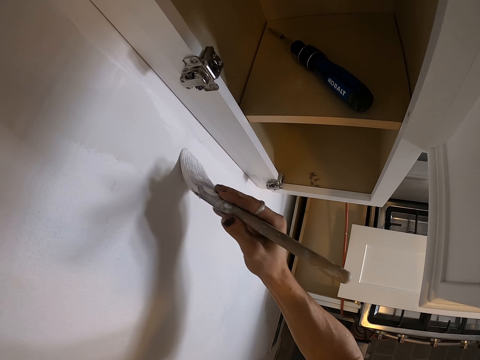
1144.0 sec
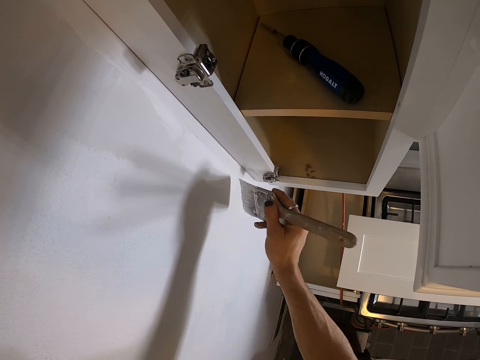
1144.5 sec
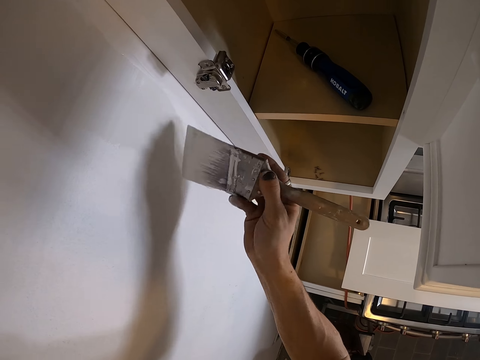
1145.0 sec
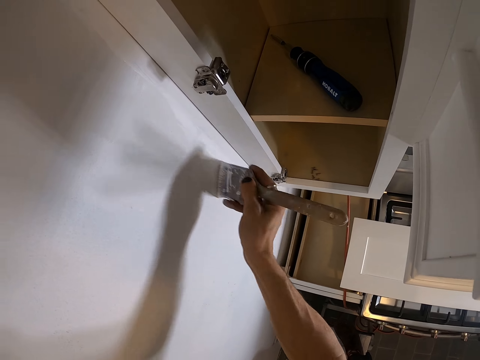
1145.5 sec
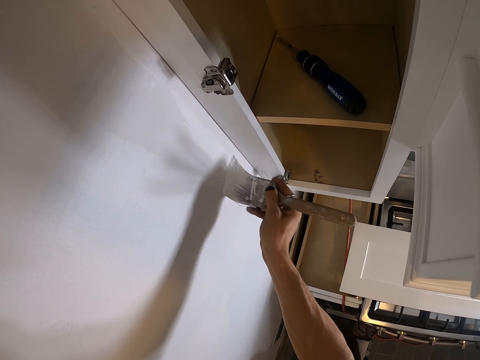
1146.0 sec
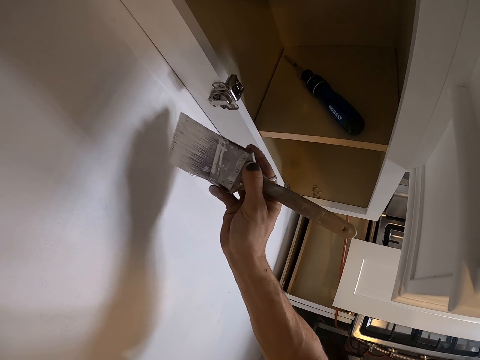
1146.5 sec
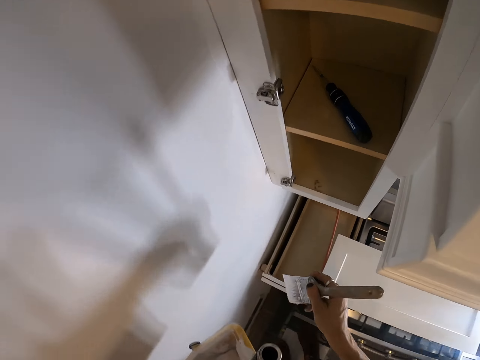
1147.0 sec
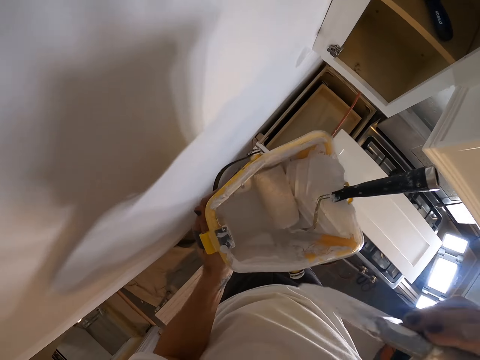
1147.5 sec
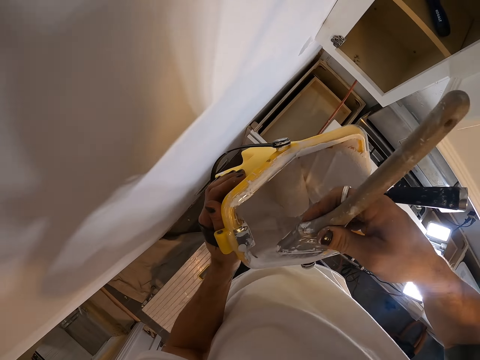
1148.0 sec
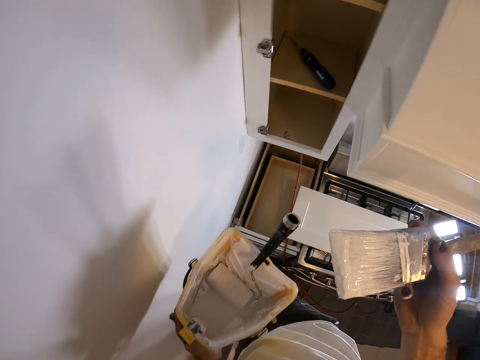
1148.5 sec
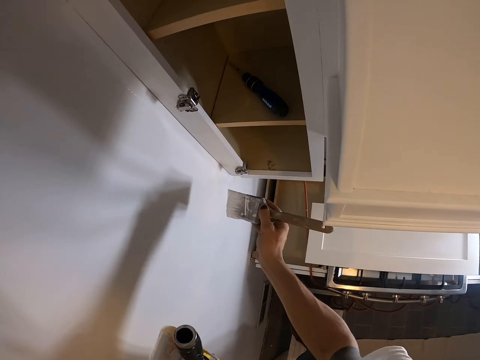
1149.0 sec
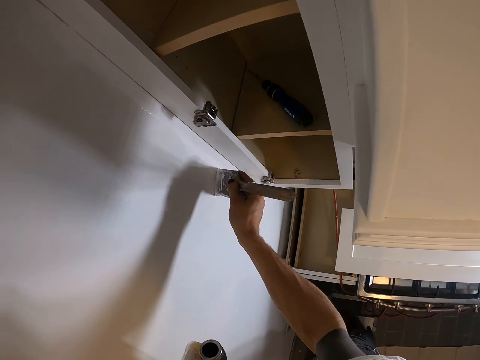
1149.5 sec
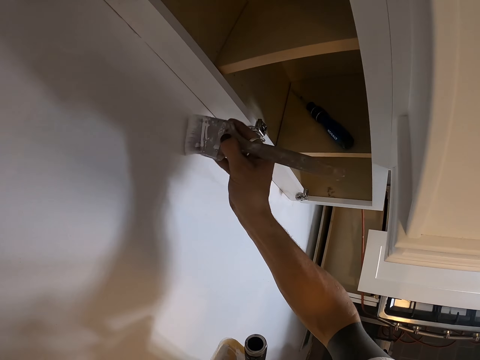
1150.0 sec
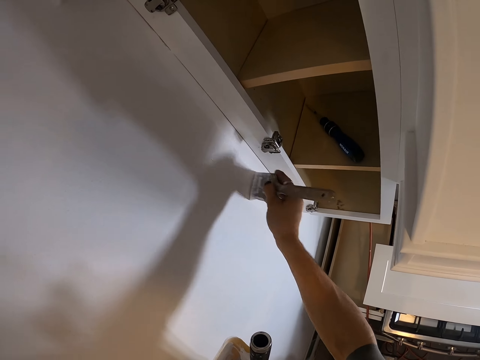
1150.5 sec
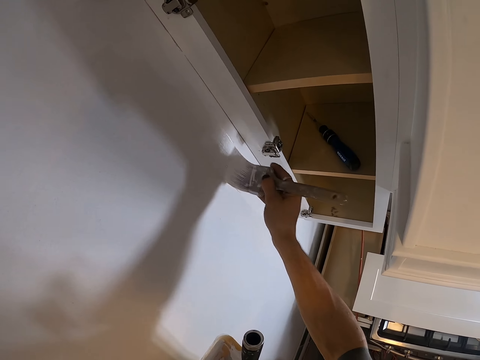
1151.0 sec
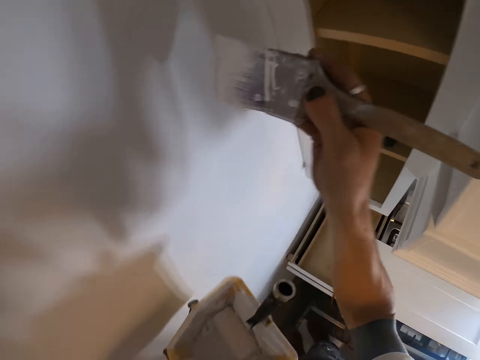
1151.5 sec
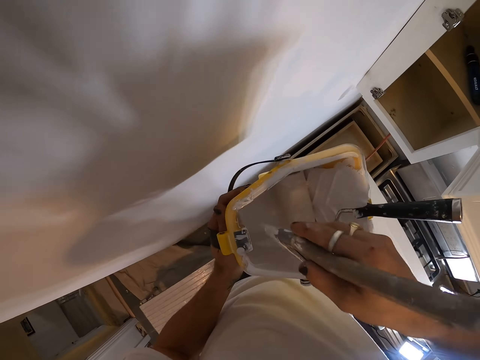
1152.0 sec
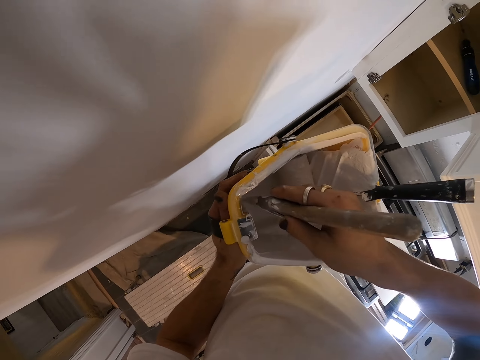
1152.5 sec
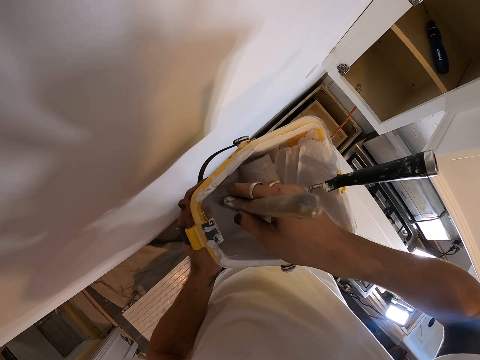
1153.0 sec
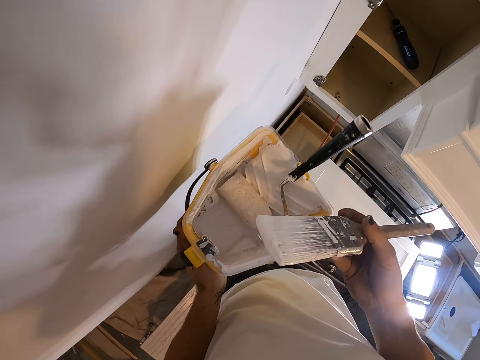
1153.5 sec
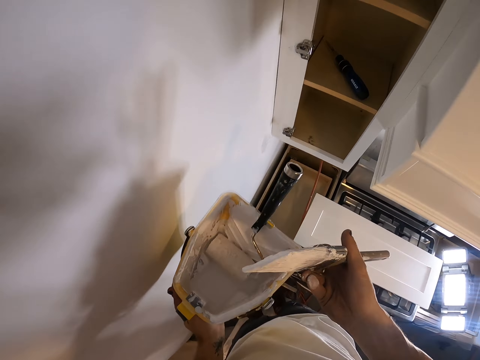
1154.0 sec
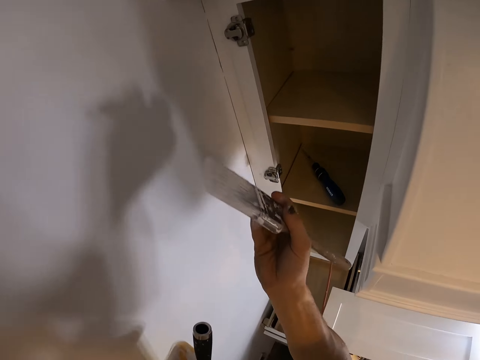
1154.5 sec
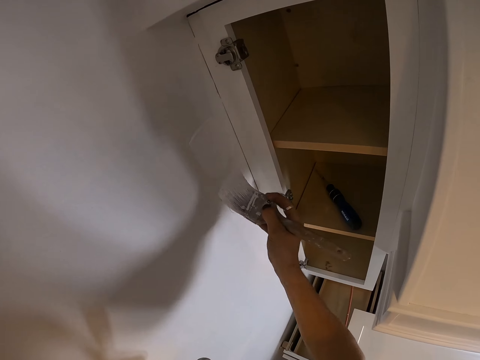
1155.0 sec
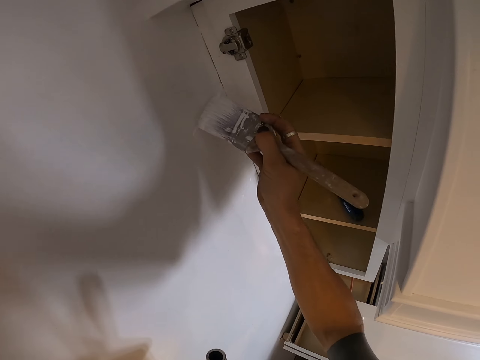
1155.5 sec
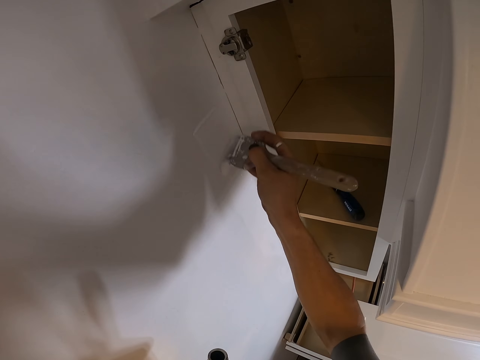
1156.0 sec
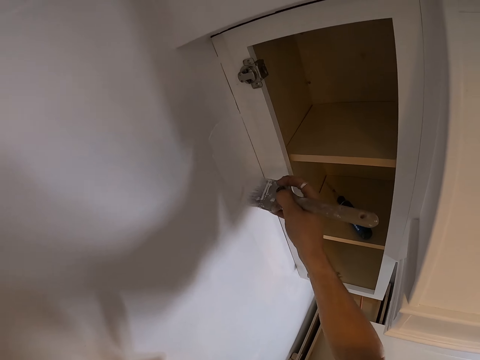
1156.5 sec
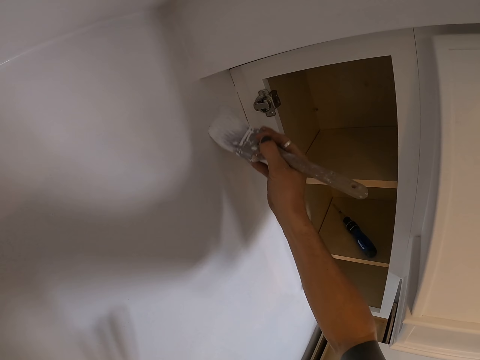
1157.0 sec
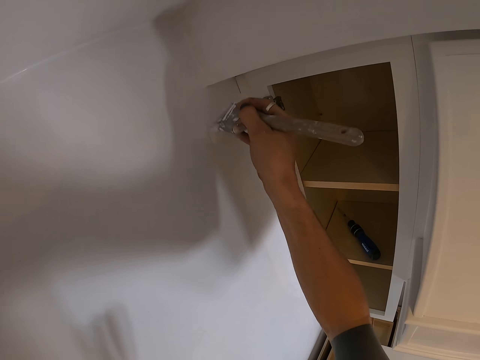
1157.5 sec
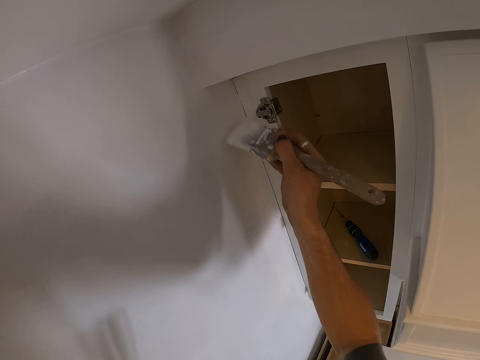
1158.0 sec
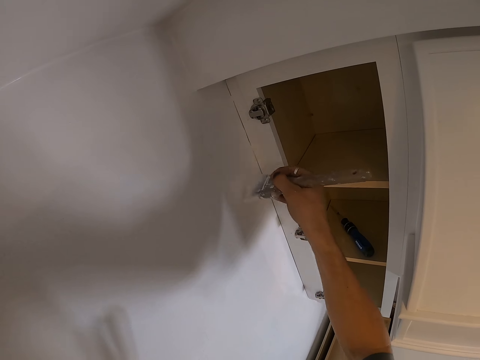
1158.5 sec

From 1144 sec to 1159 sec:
The camera wearer dips the paint brush in the paint can or roller tray. They paint the wall with a paint brush. They dip the paint brush in the paint can. They paint the wall with the paint brush.

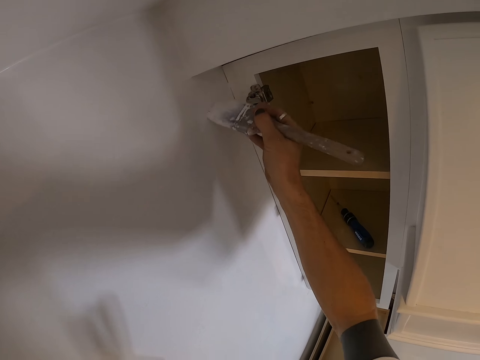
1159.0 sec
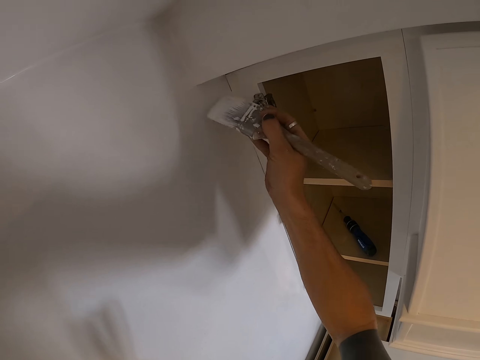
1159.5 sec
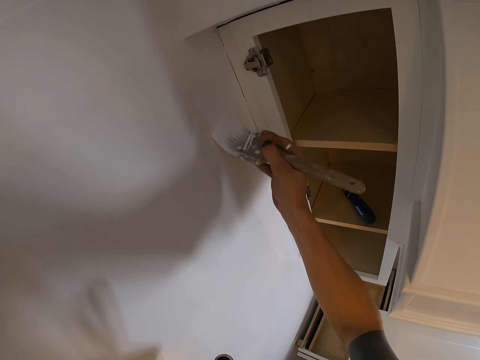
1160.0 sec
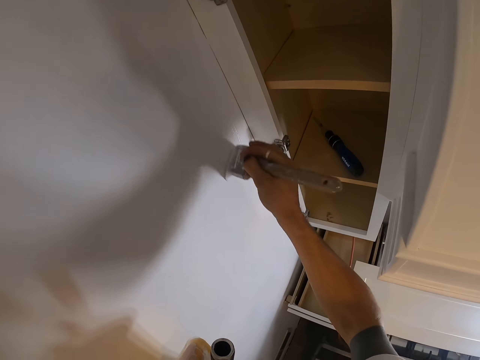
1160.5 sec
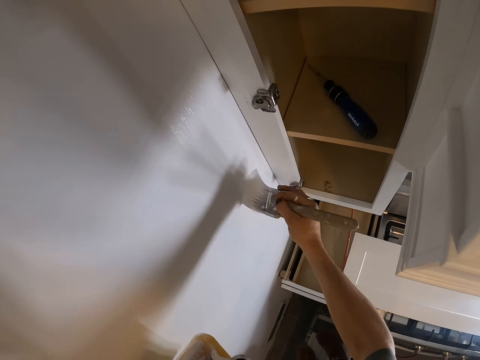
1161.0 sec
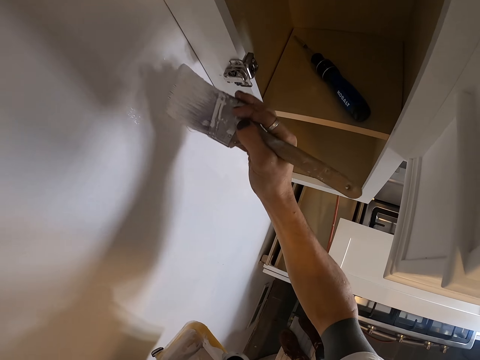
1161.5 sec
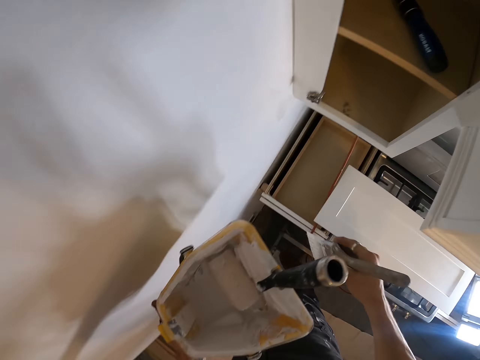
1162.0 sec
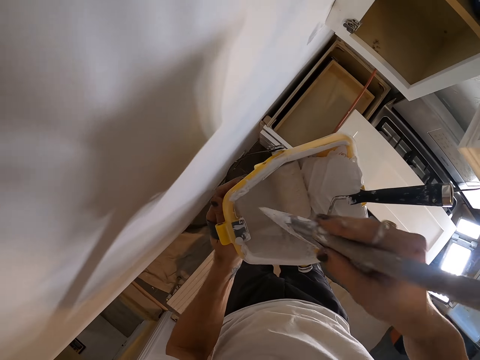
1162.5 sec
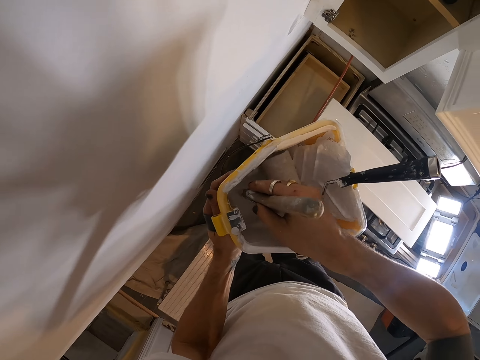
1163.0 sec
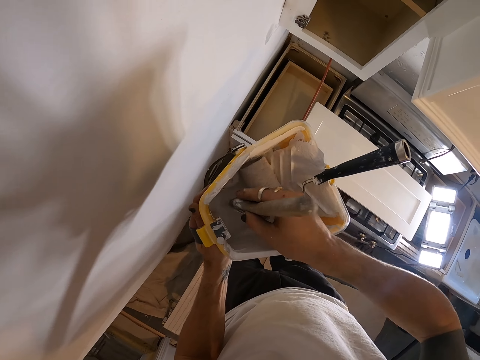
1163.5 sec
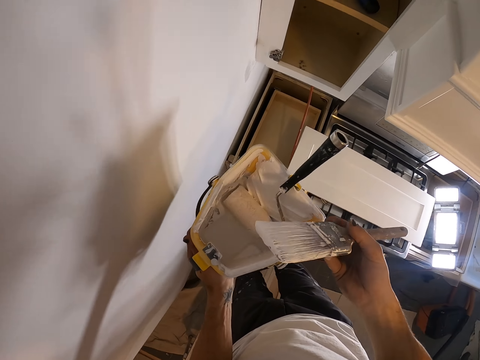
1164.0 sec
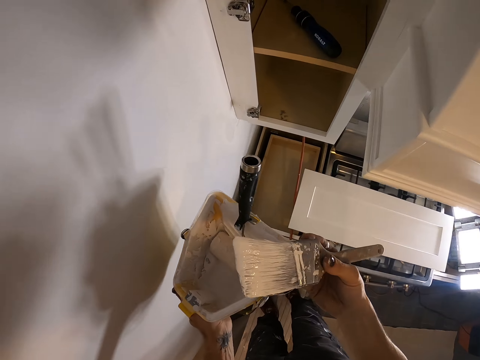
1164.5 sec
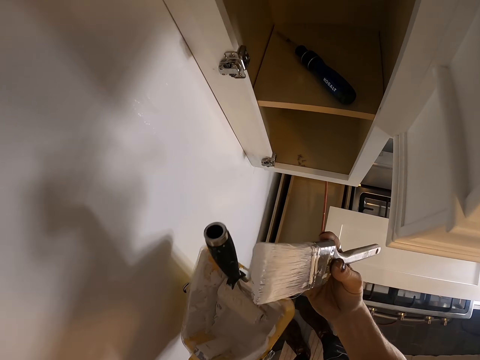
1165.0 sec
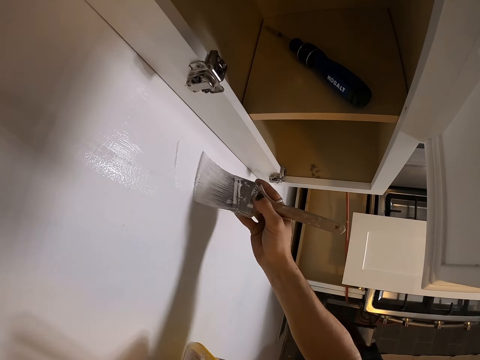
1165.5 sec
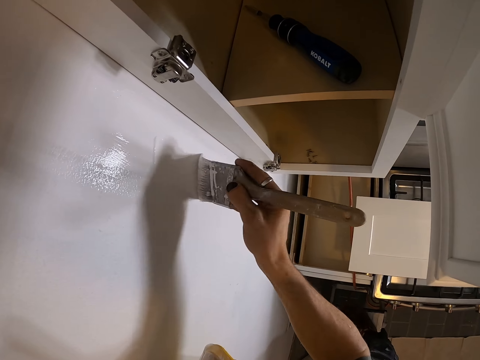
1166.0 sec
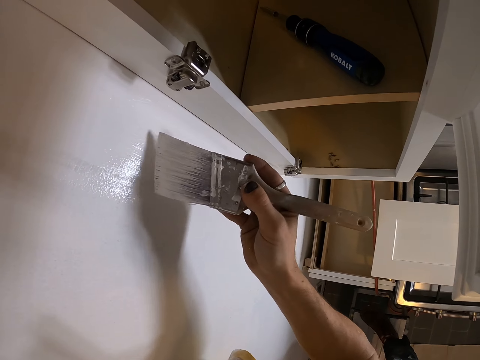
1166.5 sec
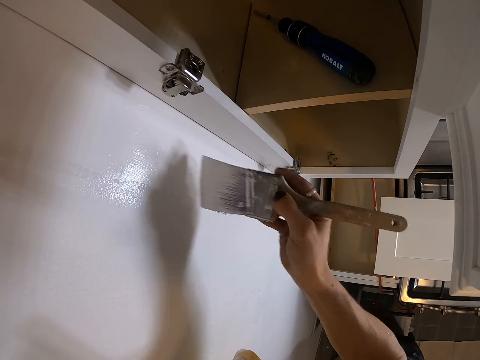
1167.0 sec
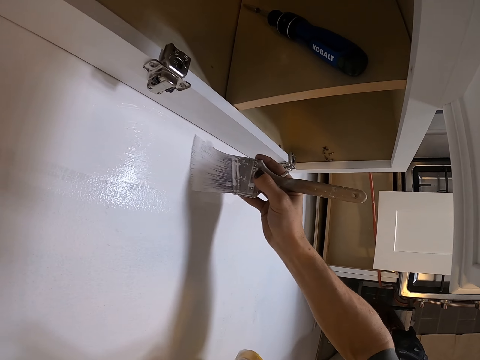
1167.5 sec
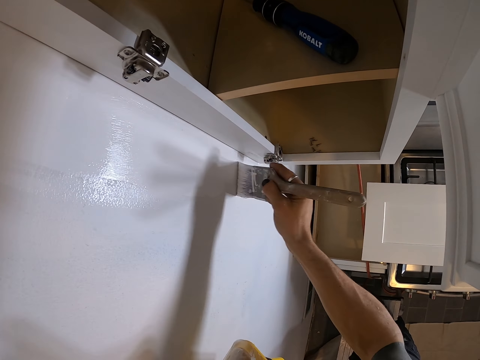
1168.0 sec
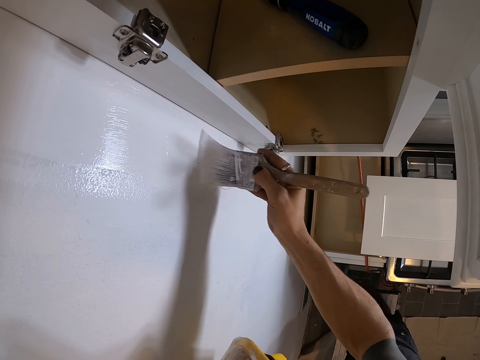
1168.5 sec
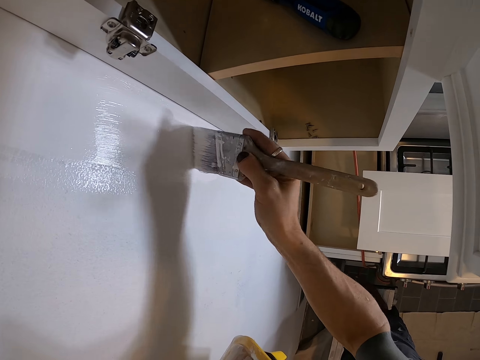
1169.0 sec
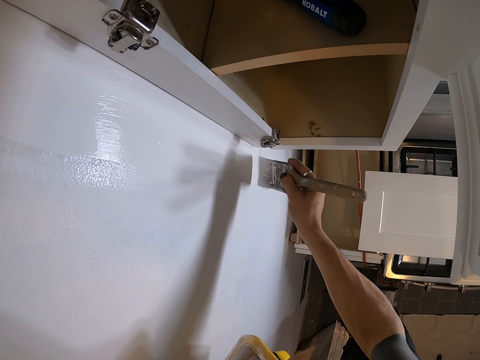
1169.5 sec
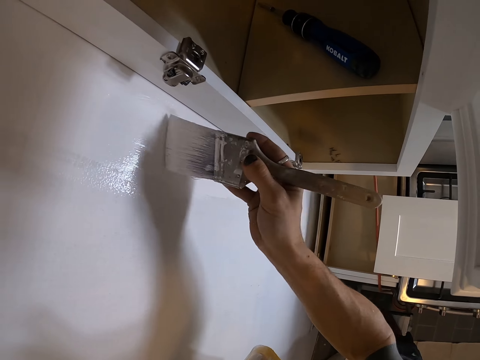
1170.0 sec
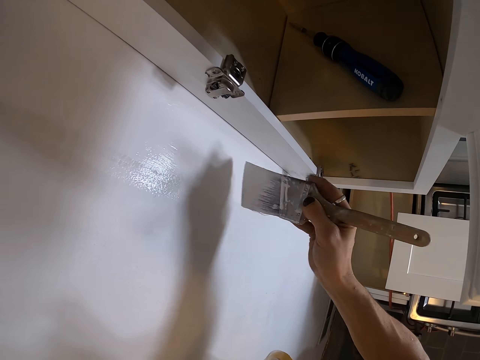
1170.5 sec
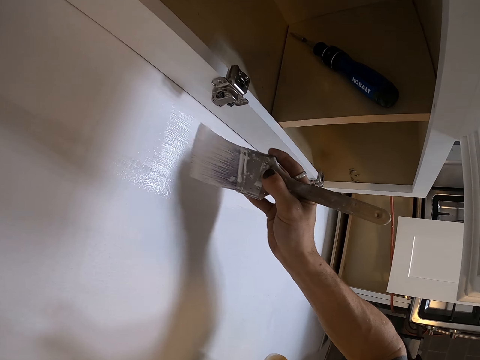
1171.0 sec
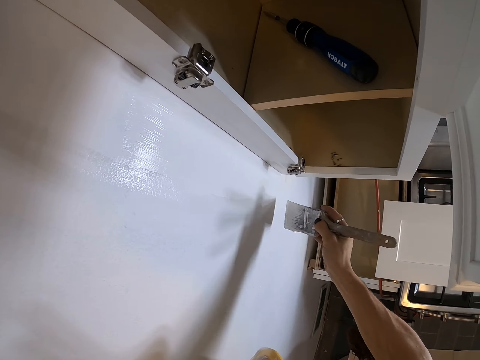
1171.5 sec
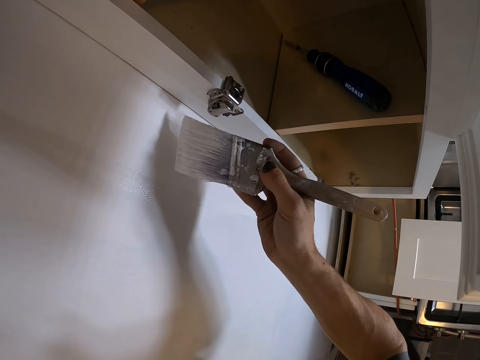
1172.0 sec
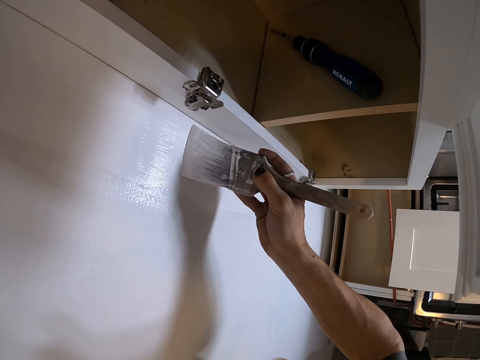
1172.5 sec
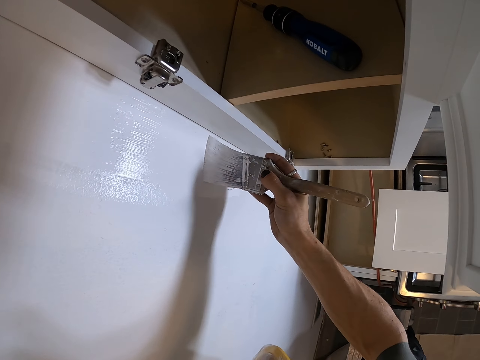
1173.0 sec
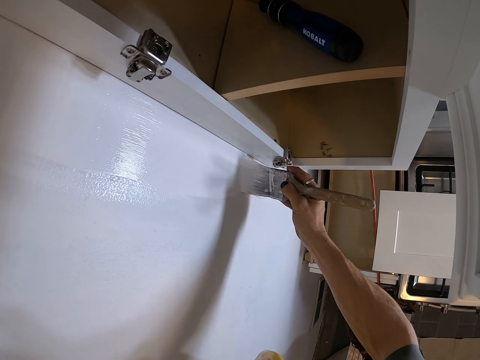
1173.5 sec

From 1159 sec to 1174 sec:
The camera wearer dips the paint brush in the paint can or roller tray. They paint the wall with the paint brush.
